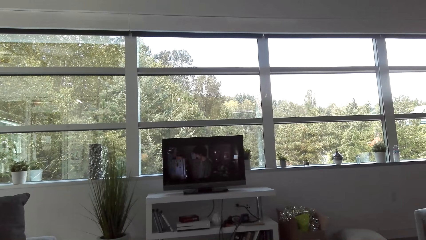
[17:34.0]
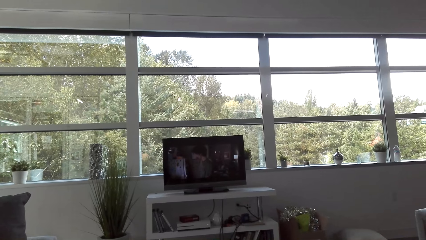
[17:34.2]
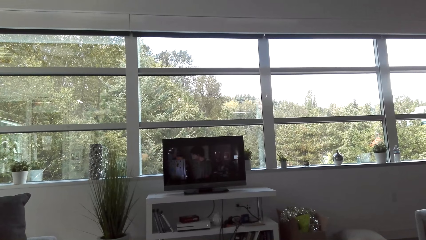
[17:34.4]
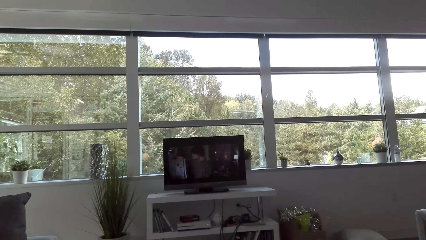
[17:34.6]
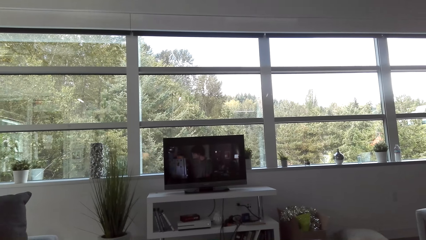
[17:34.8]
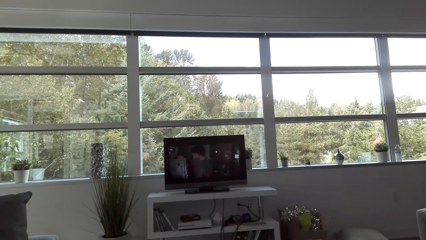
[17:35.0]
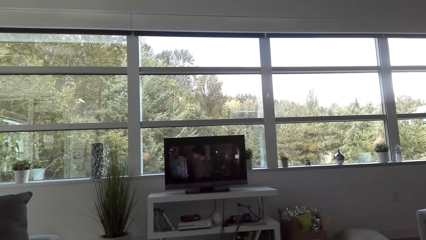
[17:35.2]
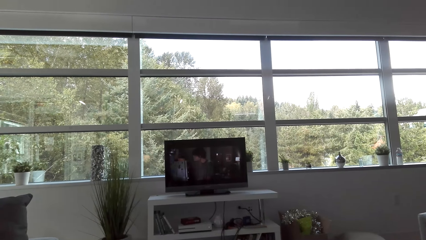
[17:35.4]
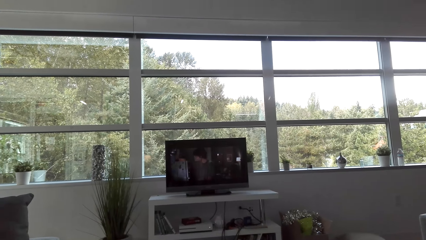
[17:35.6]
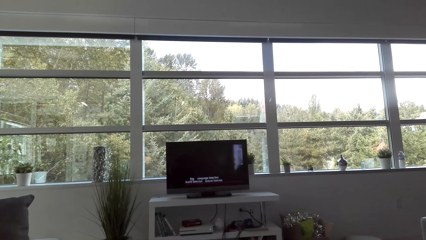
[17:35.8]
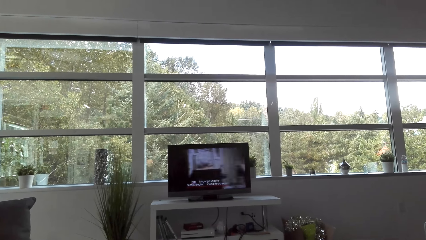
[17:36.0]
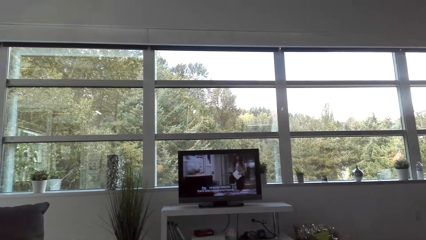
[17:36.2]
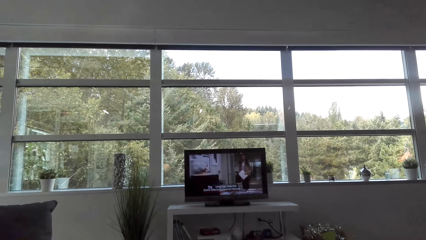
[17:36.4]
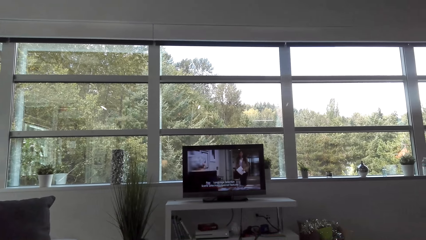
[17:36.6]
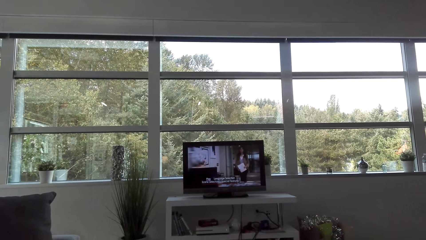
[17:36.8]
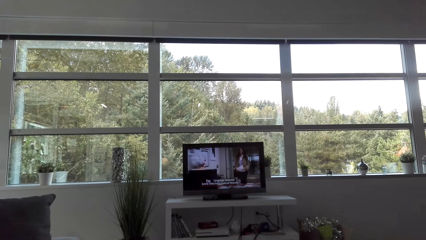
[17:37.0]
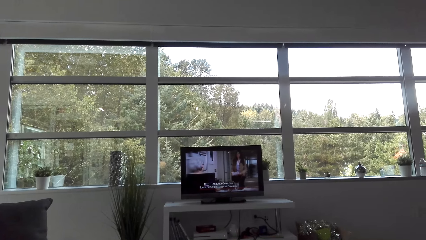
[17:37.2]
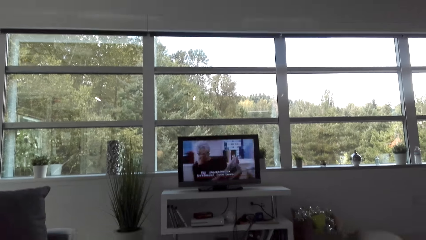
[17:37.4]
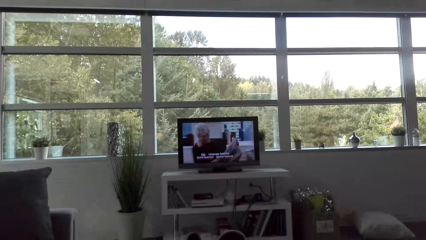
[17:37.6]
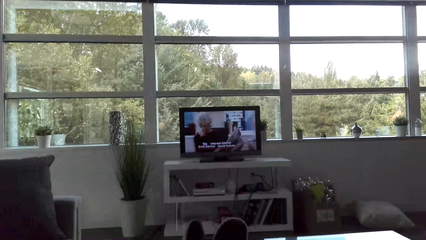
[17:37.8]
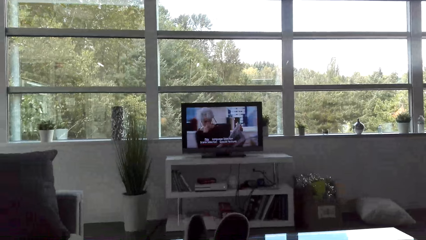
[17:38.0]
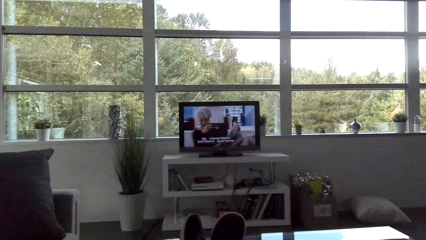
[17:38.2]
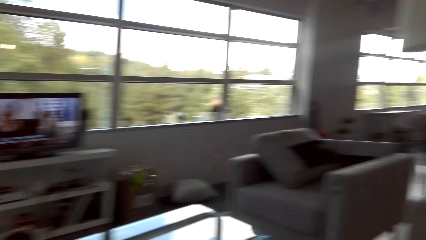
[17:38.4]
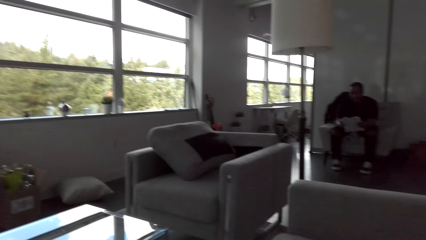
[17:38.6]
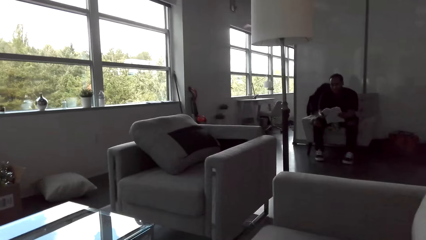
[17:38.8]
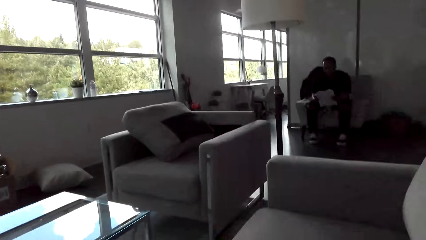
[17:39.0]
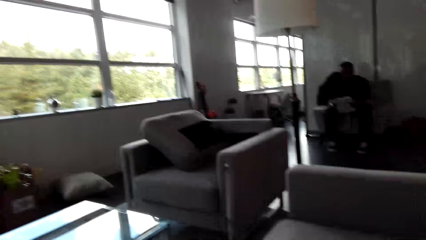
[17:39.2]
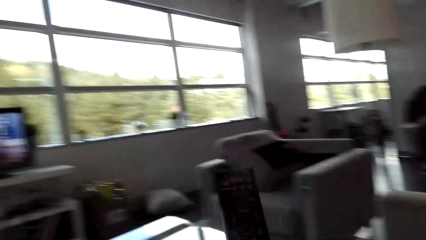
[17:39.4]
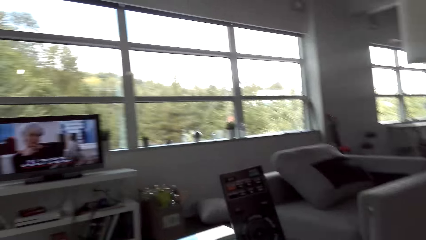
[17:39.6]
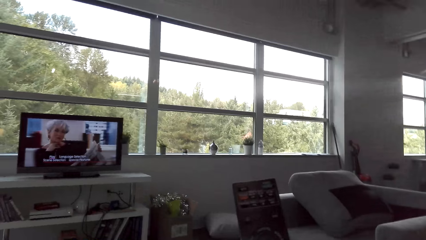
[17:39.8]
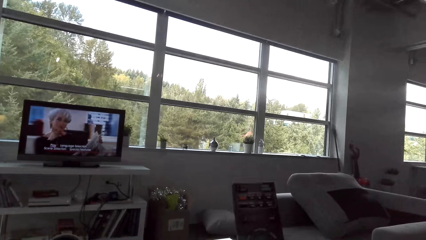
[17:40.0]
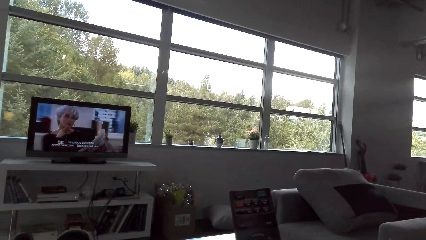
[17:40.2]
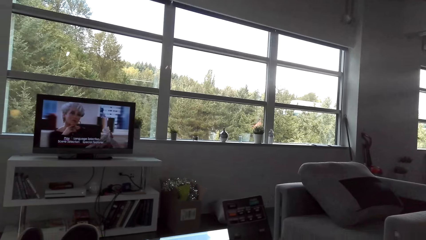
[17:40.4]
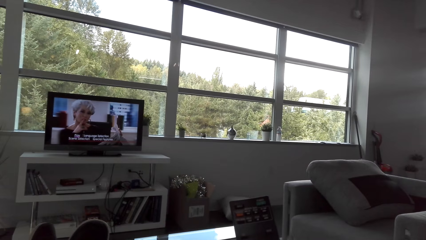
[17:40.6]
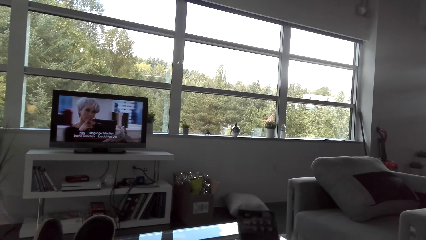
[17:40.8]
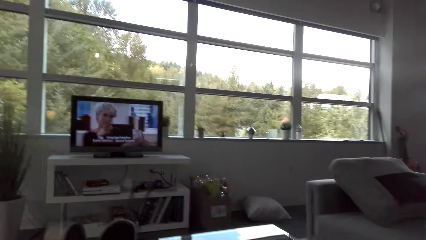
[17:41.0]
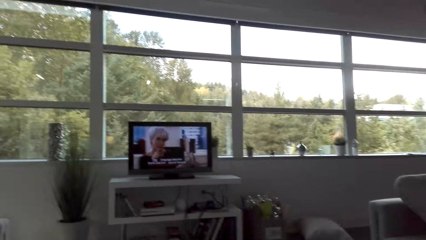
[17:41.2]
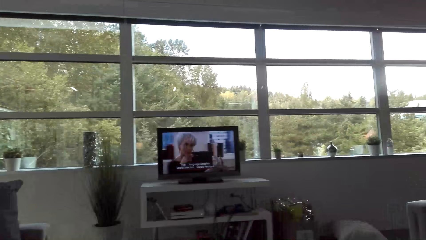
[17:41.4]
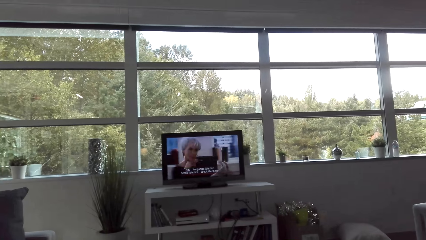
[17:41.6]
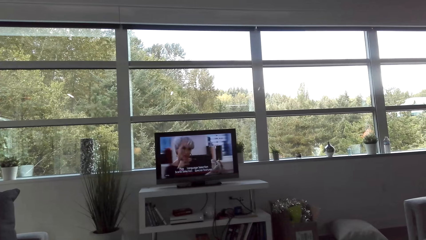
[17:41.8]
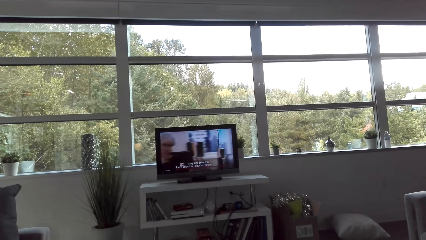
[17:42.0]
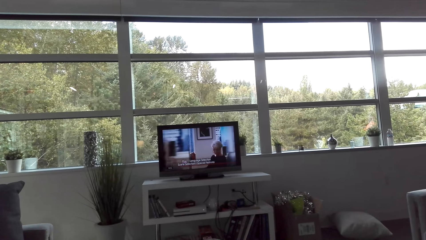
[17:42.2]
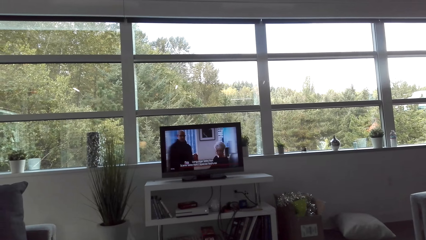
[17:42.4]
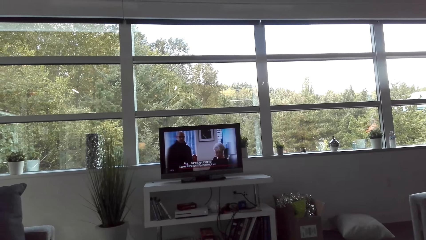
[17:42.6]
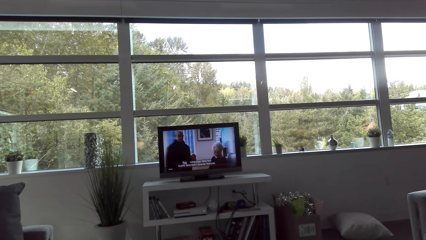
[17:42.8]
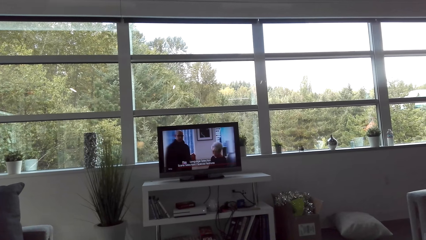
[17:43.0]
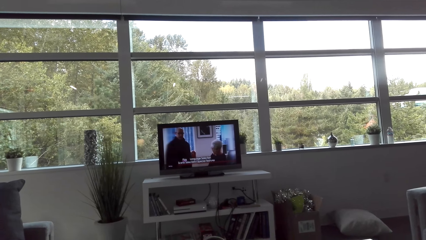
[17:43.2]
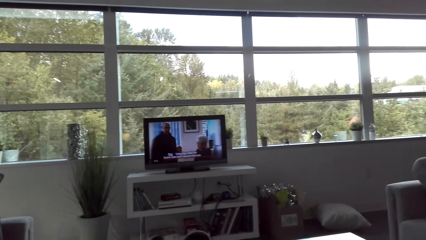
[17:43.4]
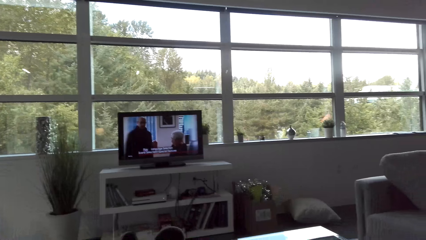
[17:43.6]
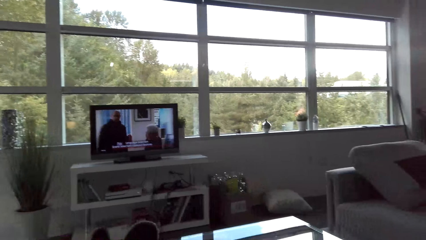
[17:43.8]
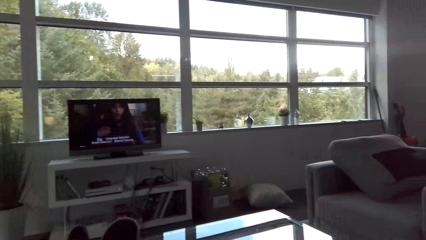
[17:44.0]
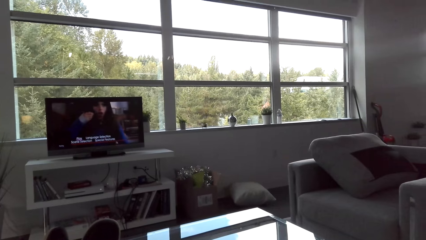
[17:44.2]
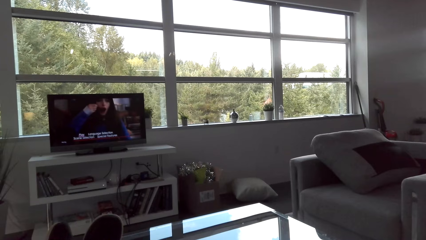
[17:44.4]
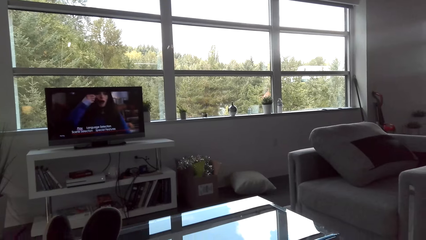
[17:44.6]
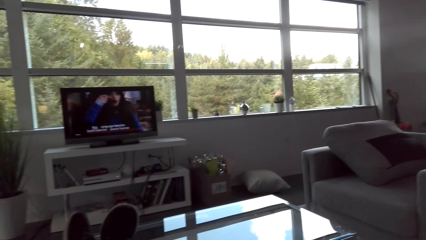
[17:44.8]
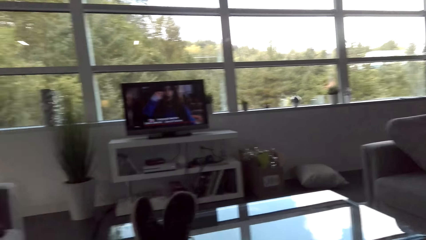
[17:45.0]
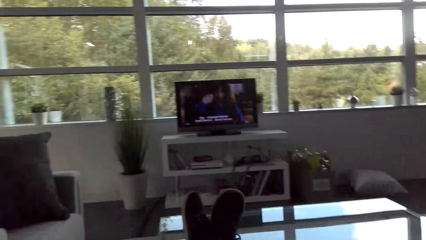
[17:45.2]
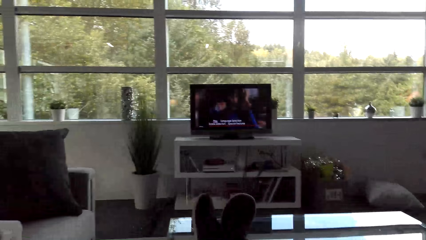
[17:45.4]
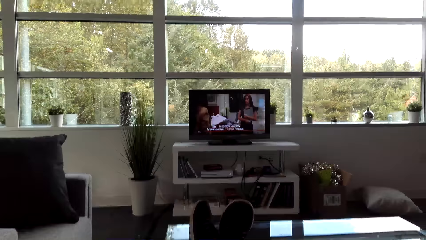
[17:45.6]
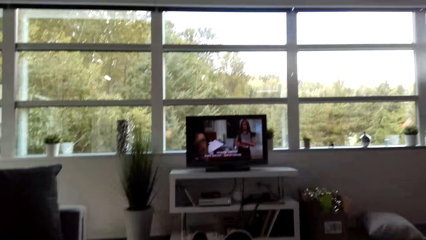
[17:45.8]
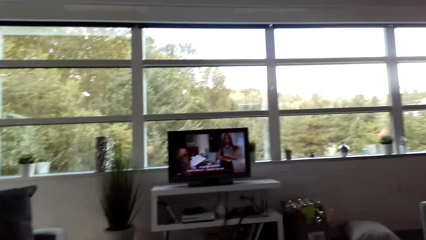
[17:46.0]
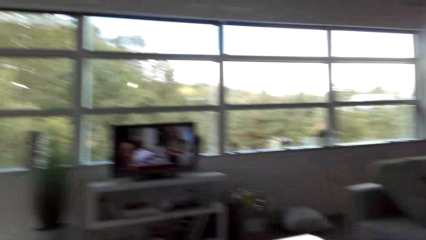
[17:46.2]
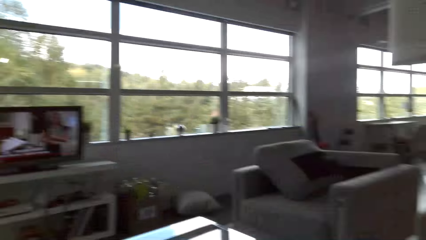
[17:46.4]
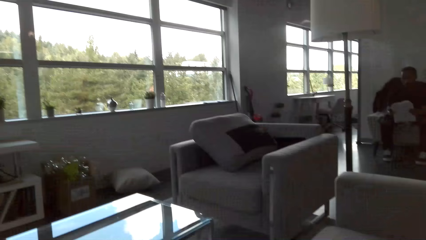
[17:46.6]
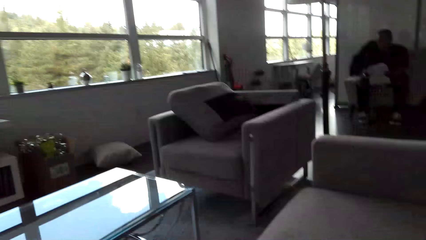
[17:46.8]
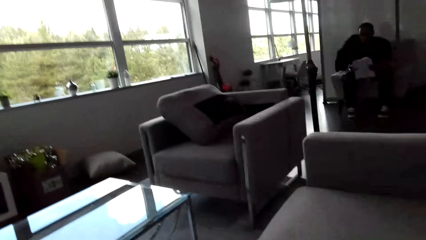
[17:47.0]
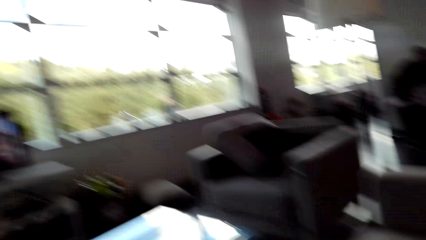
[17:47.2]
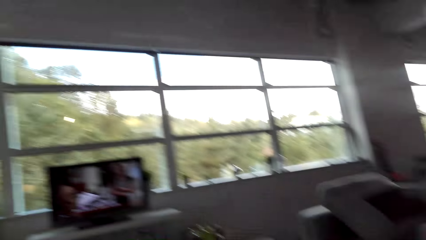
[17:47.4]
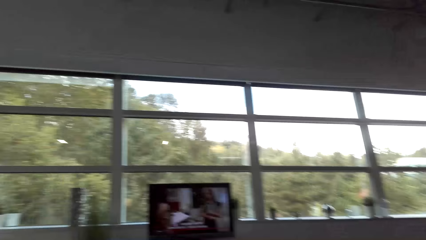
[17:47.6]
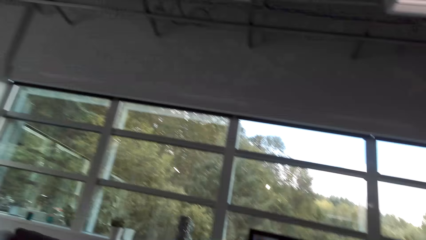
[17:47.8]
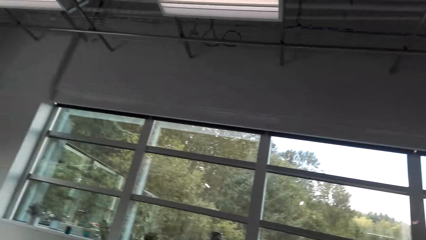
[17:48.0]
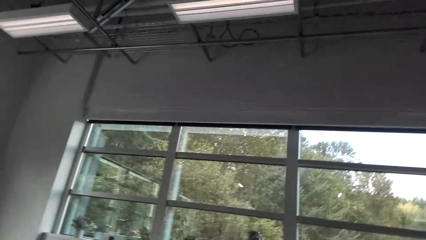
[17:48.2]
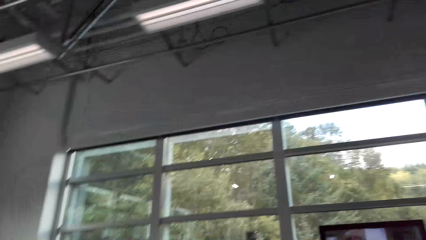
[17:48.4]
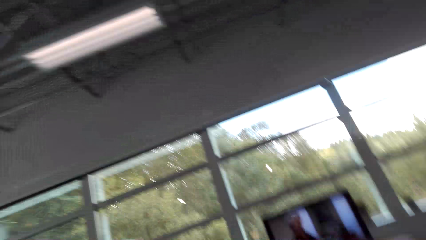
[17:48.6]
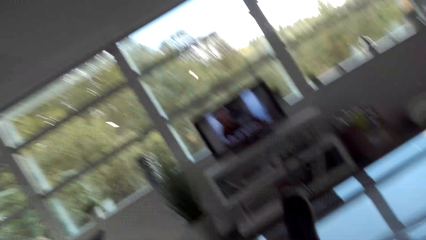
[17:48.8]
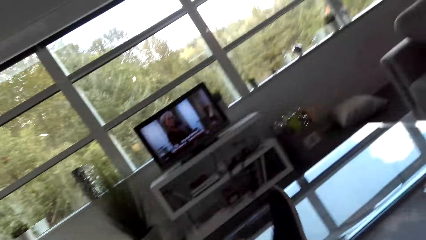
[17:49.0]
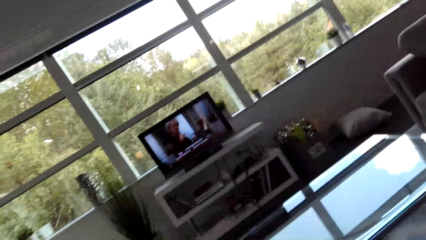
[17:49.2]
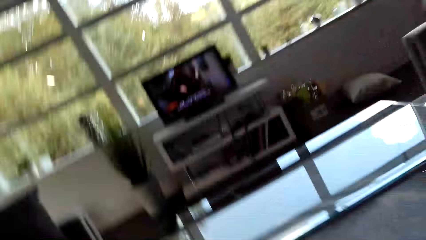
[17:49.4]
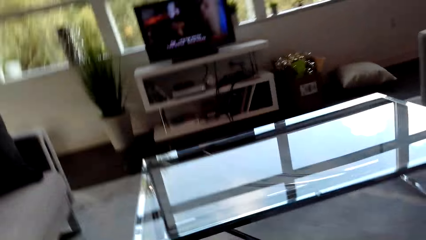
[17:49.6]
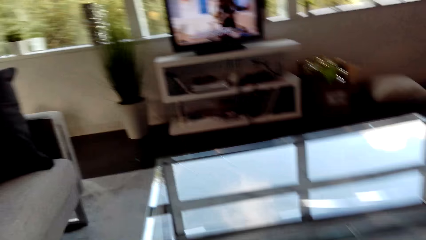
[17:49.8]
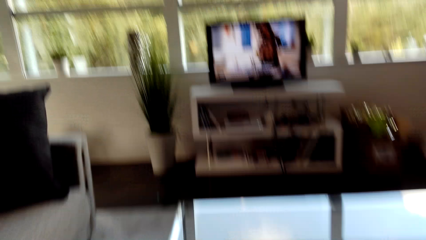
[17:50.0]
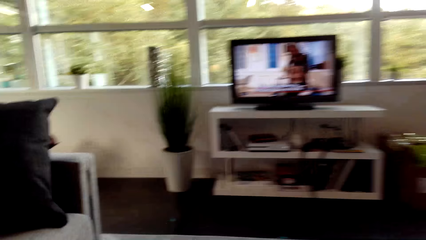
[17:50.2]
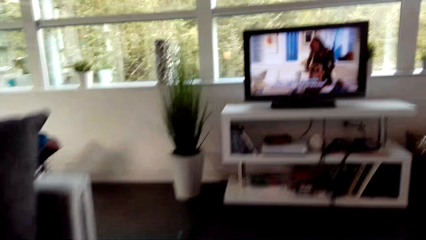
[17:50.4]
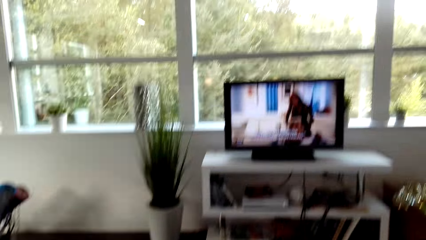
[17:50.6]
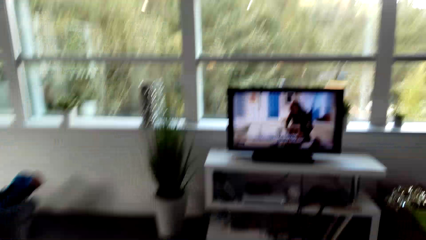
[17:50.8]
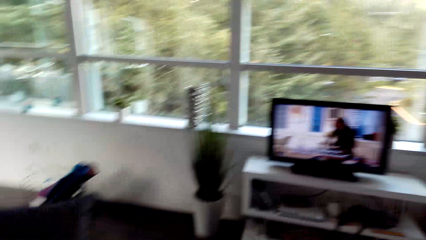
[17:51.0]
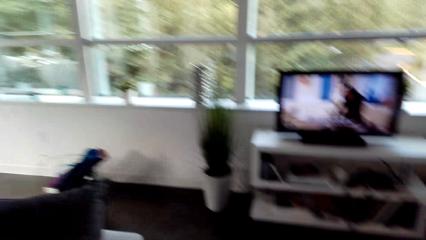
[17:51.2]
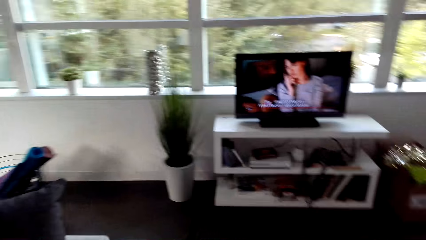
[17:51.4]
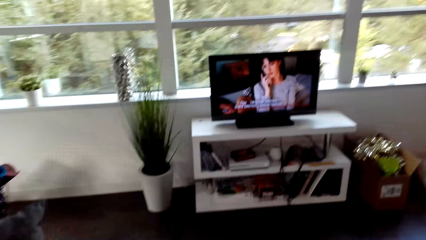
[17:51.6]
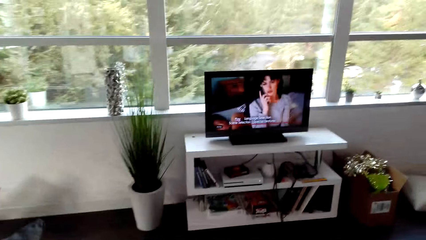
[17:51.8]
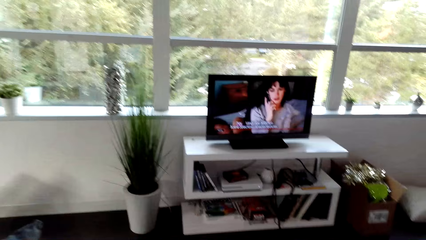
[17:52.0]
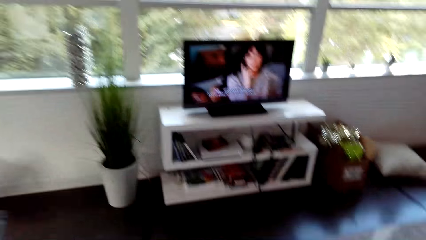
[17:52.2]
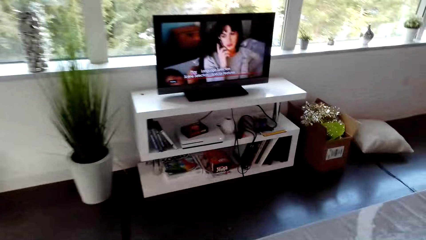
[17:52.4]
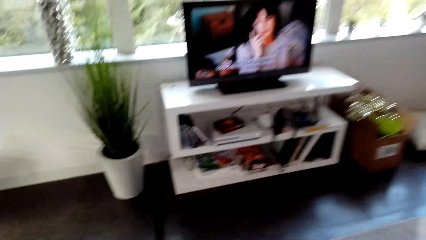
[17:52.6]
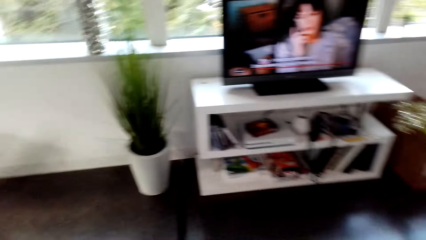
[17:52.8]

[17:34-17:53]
The camera wearer looks around. They raise the remote control. They look around.
